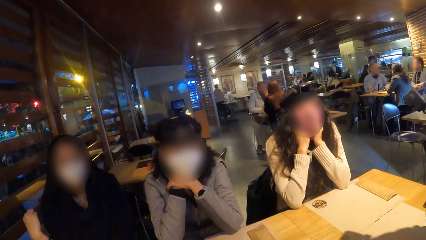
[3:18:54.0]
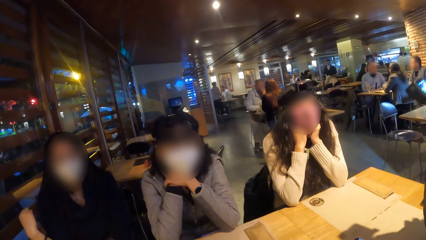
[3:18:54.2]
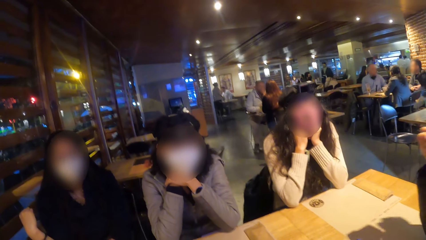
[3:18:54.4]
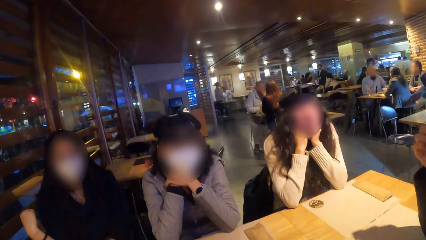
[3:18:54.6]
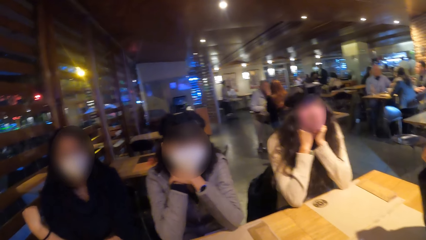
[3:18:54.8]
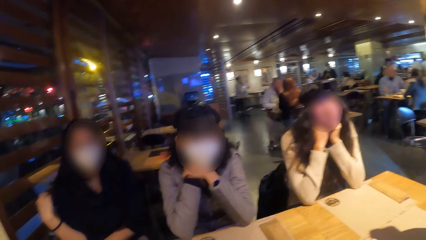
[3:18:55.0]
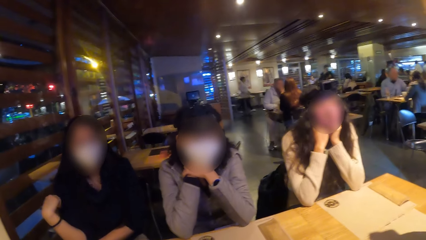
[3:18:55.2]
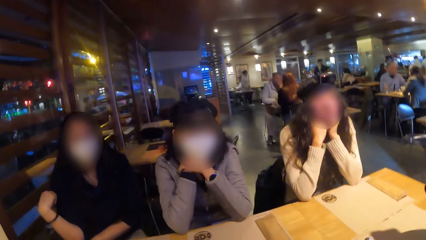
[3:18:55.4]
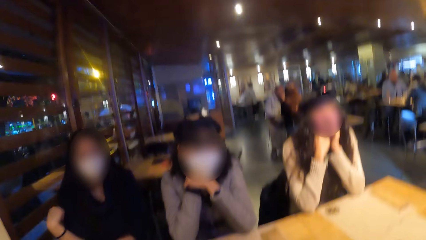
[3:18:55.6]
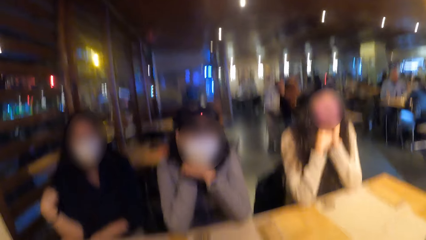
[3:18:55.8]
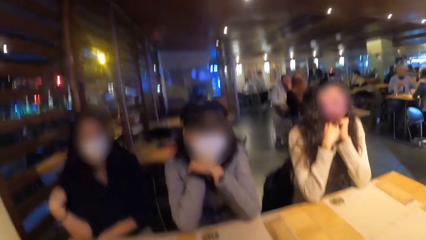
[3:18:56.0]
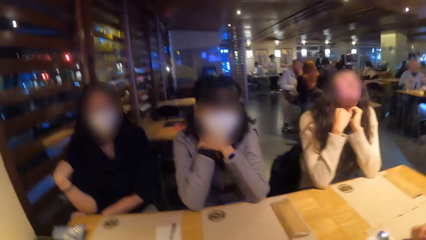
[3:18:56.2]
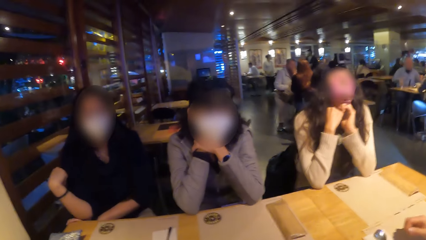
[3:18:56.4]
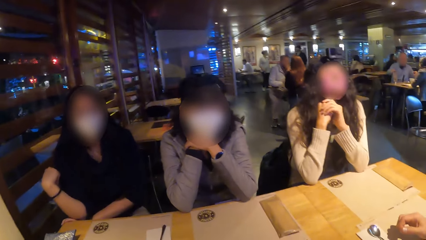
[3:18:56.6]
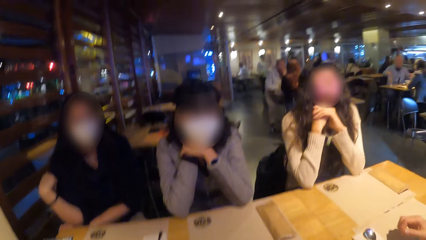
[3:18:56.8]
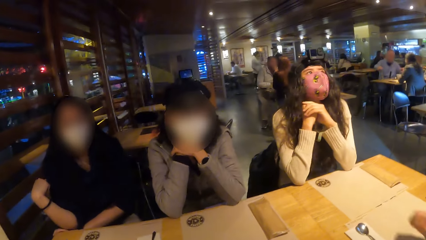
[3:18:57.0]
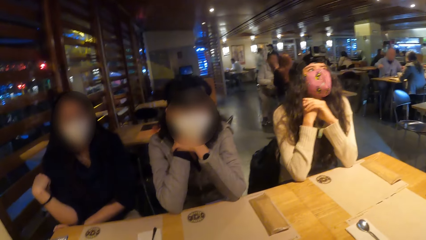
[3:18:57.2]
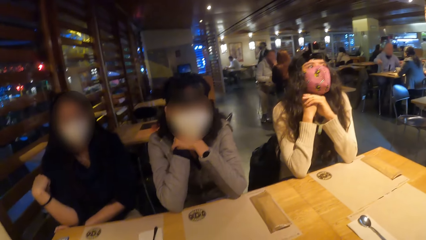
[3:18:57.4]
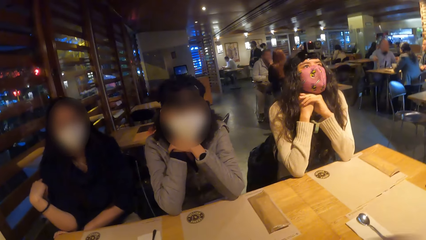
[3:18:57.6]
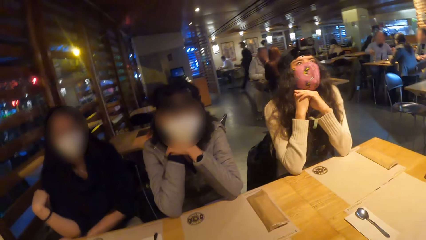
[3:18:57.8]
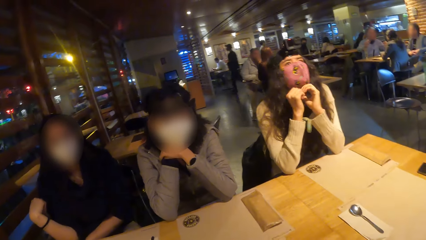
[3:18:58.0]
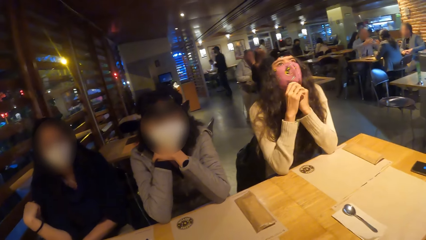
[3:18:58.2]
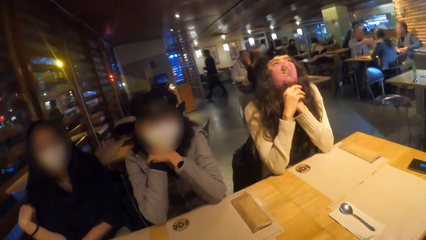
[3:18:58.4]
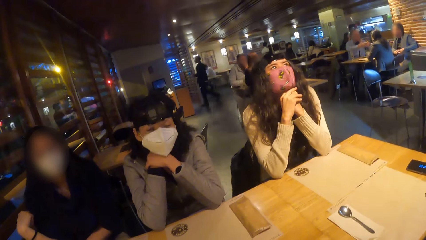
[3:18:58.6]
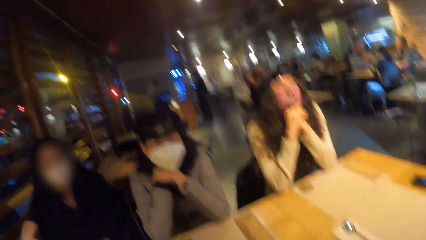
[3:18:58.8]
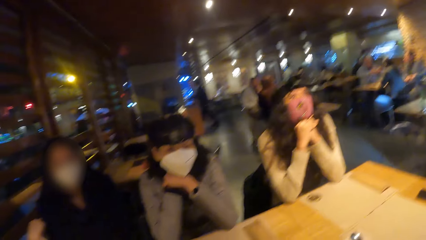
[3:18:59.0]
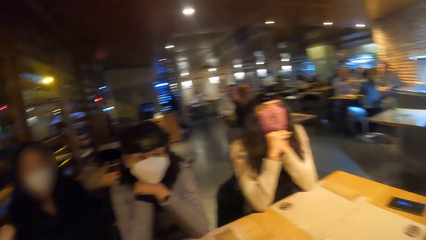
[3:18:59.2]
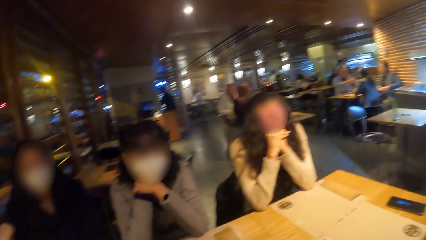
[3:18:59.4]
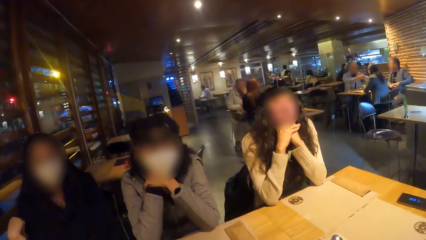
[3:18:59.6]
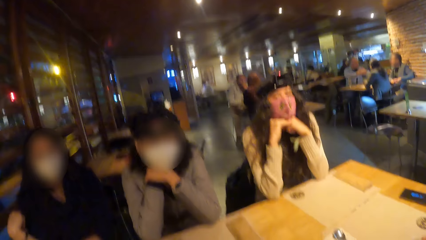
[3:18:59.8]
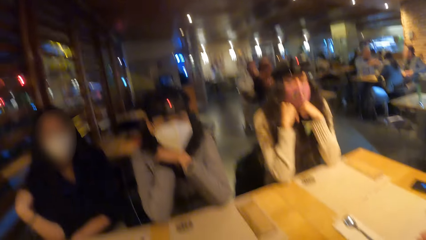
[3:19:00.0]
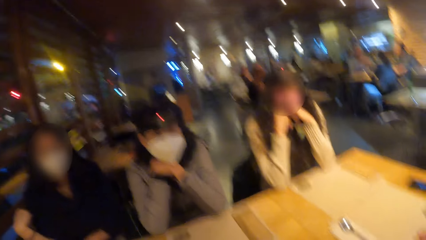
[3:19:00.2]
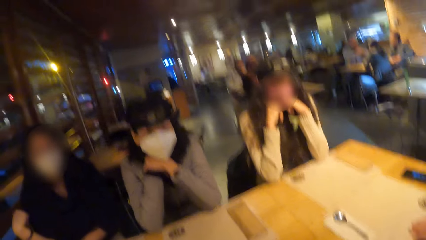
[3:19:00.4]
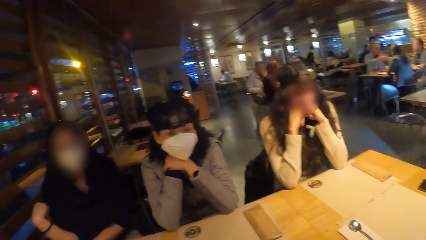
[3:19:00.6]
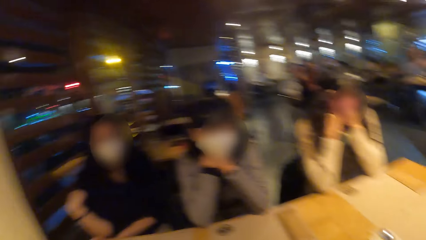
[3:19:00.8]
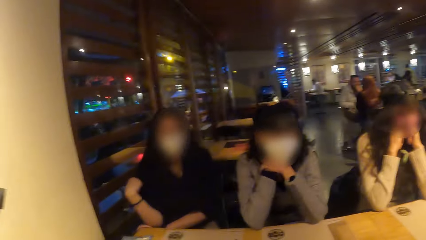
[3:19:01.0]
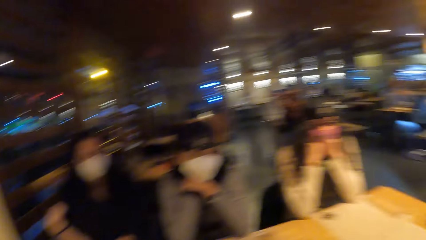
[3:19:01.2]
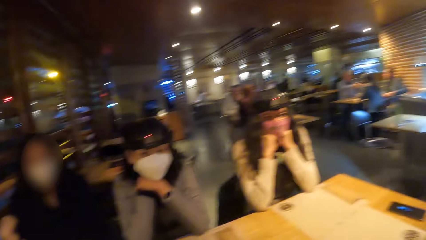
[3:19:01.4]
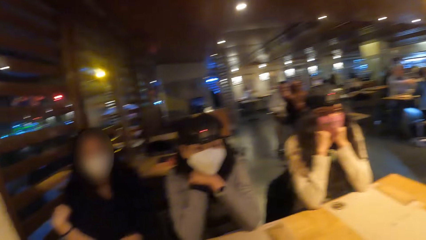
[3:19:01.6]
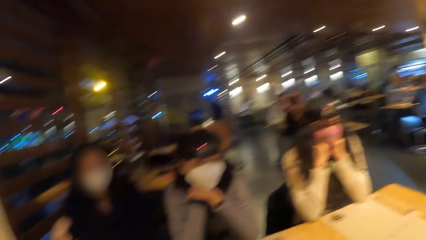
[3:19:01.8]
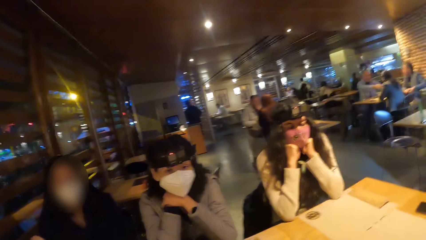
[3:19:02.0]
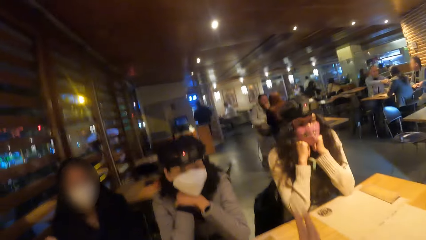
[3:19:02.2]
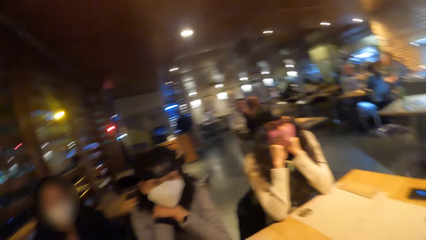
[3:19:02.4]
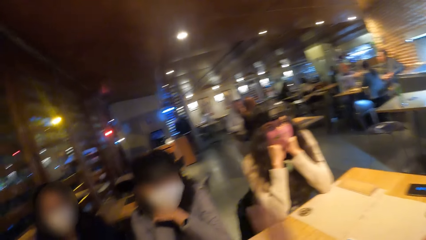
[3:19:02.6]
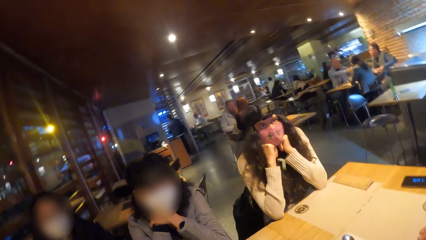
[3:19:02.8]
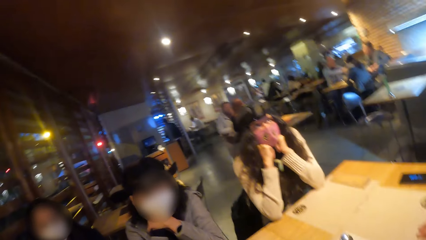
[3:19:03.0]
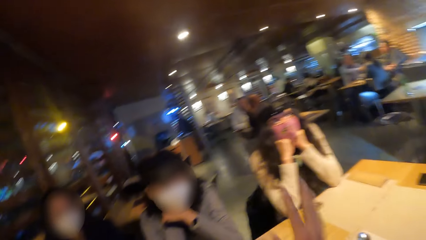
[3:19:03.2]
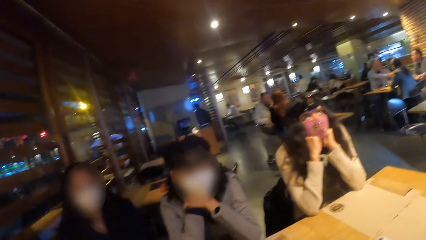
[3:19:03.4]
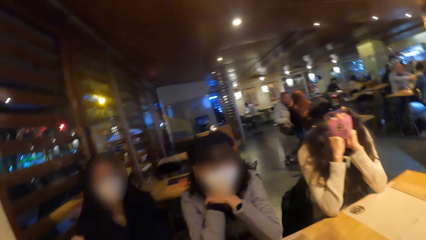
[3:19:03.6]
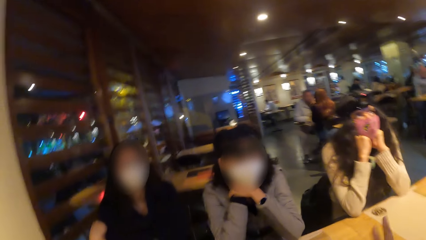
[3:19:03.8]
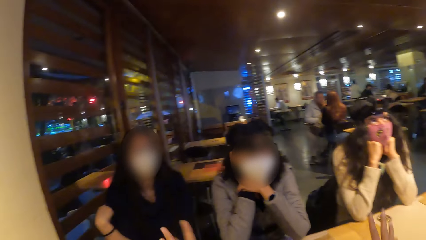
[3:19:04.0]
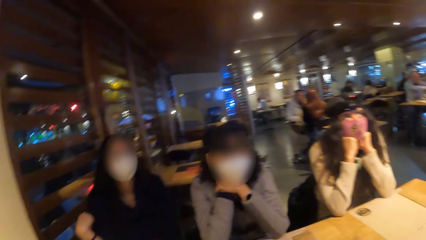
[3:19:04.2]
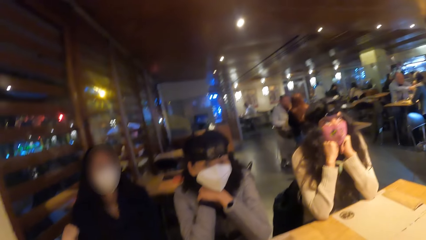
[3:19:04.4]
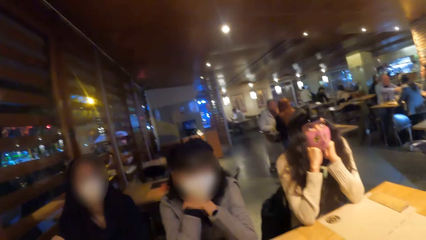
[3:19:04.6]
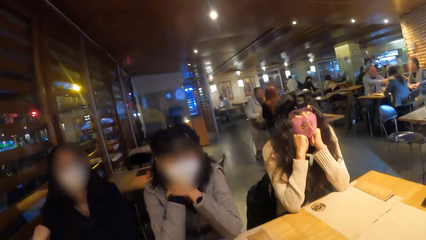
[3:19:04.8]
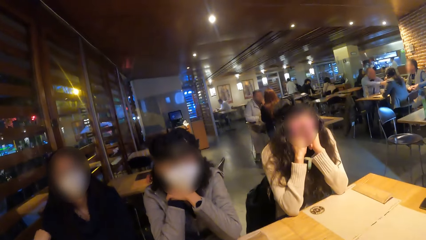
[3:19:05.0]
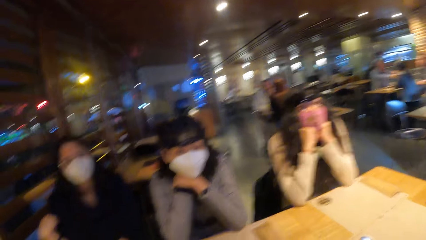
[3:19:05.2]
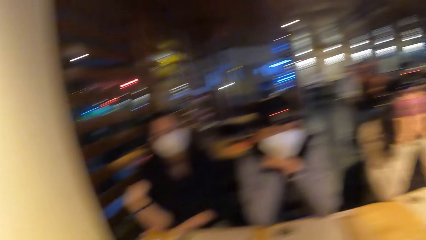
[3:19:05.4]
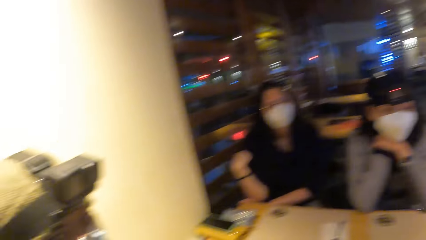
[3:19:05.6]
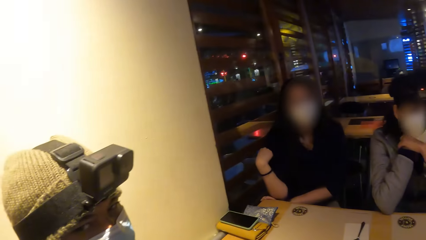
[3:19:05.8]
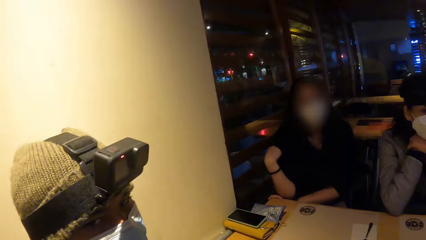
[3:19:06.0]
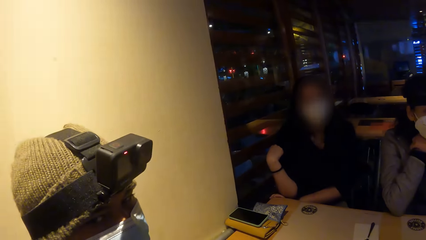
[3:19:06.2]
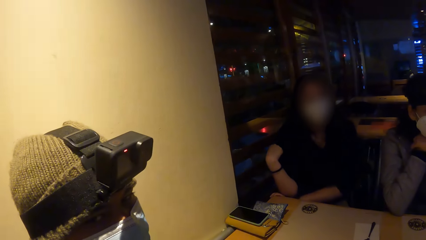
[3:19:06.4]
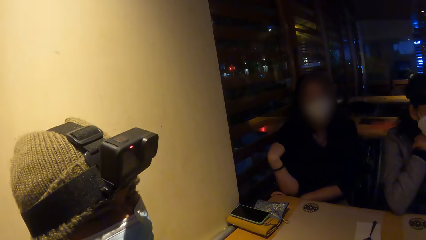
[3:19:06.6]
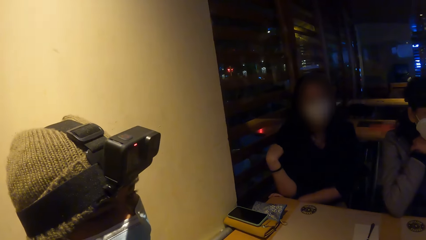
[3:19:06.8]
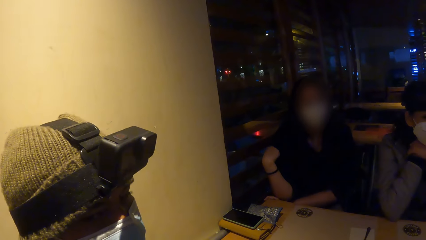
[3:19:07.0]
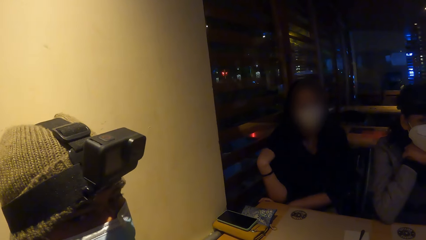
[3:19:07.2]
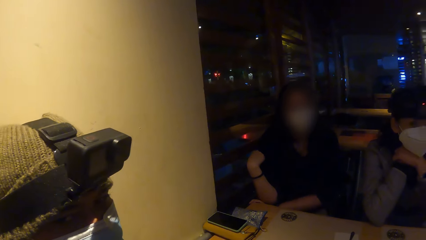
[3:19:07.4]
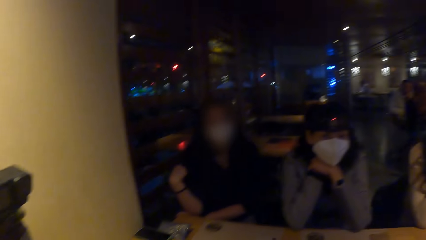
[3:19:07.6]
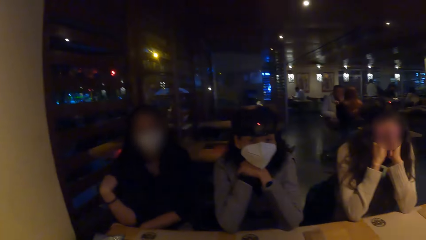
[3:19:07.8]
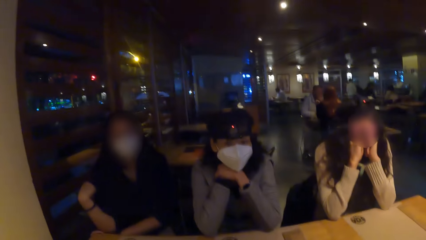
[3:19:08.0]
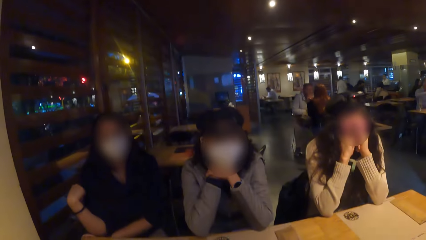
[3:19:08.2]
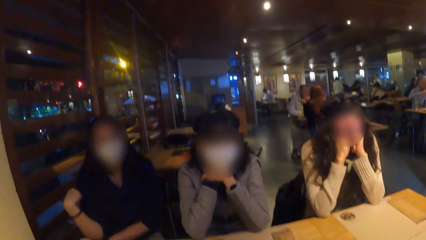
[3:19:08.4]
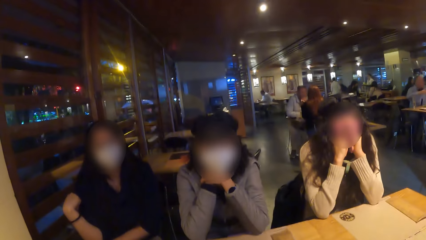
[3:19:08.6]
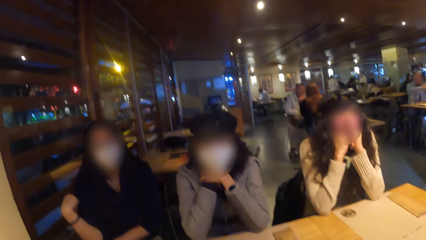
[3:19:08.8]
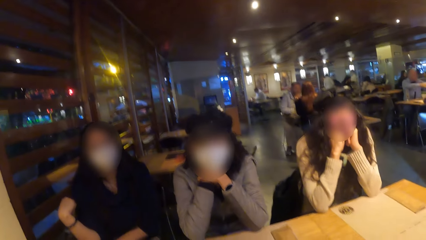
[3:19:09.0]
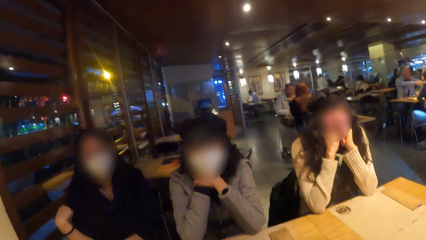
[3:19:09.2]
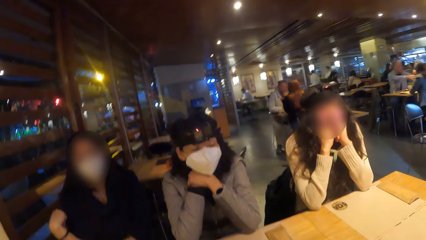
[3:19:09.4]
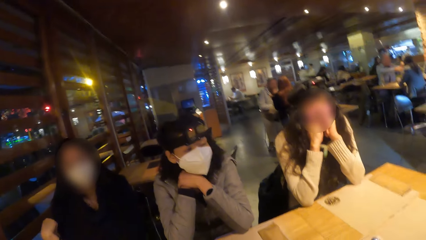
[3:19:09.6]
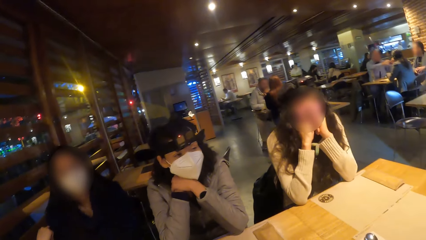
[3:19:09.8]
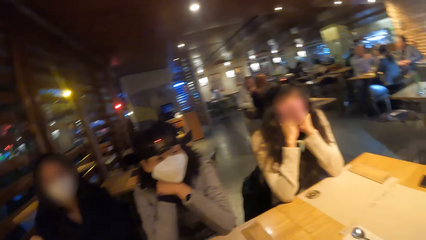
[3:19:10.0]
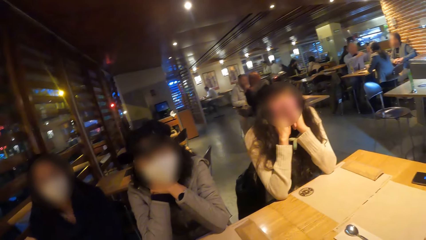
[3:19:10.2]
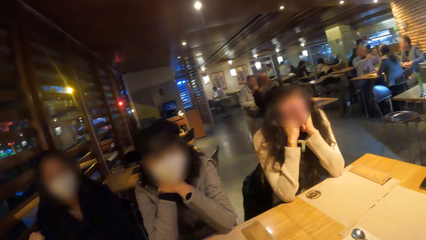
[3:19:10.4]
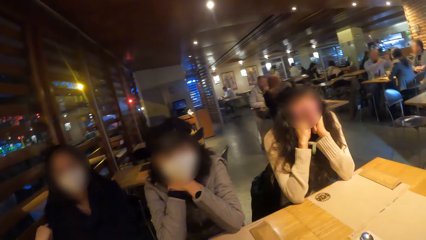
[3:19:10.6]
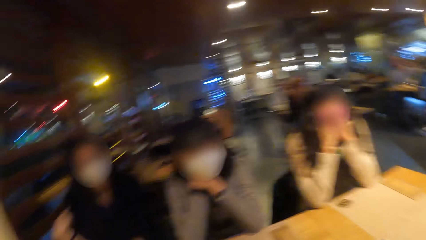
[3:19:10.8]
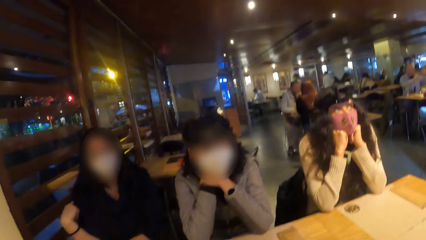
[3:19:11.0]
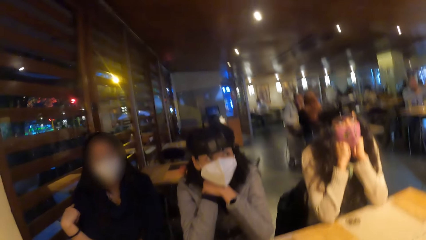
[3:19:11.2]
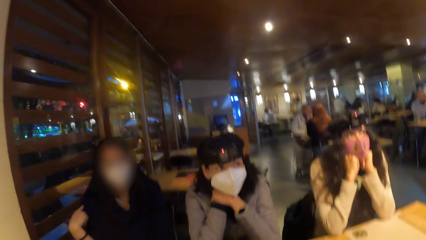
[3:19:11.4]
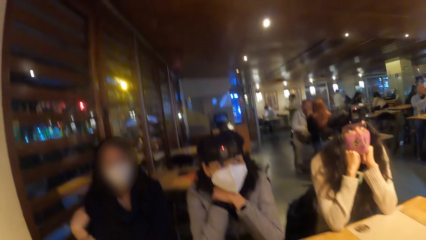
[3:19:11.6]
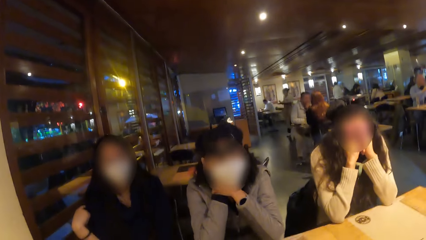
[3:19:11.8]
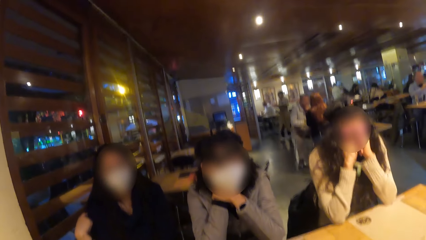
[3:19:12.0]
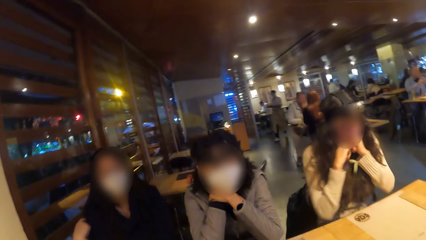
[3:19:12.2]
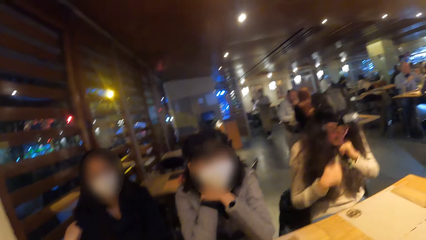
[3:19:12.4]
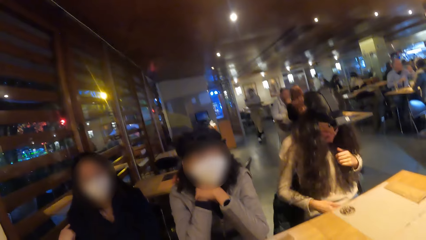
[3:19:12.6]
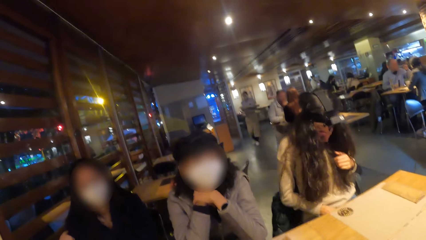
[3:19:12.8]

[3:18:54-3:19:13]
The lady moves the hands. The camera wearer moves the head. They look at a man.
